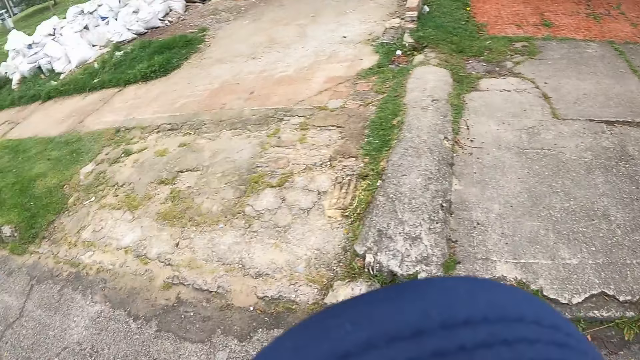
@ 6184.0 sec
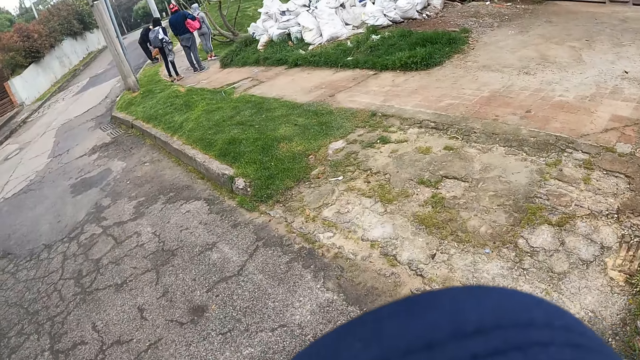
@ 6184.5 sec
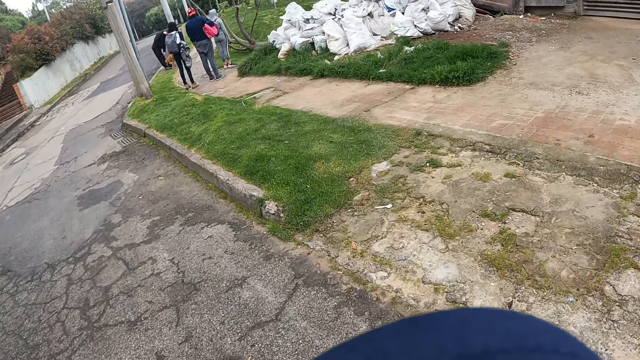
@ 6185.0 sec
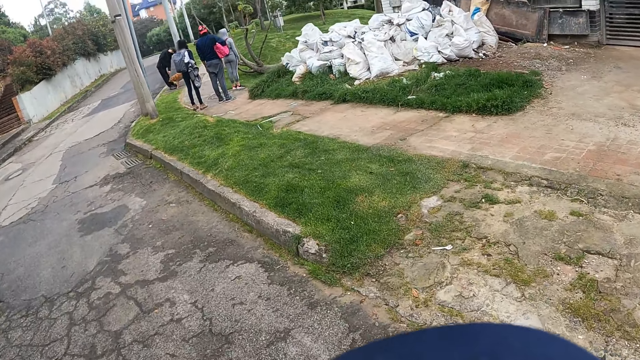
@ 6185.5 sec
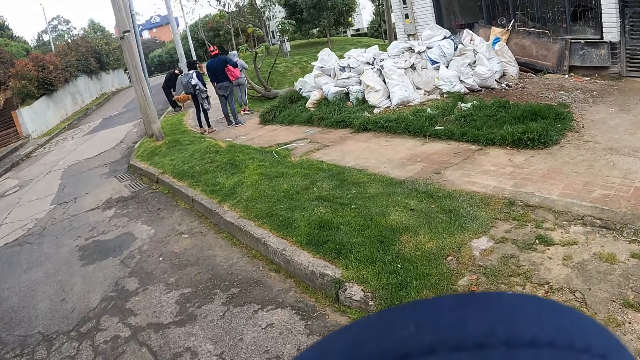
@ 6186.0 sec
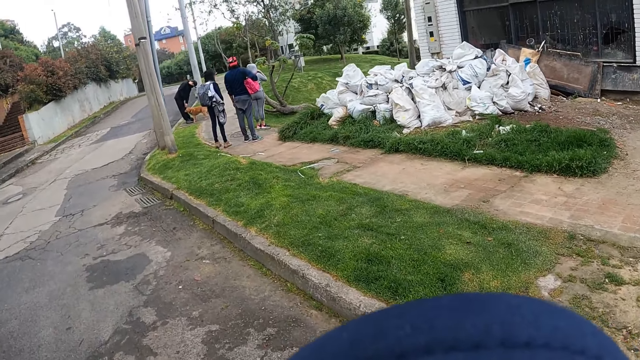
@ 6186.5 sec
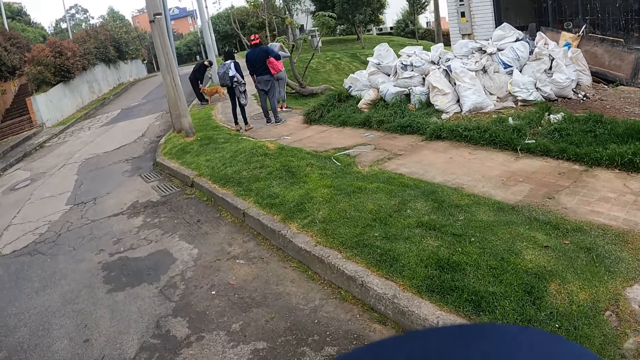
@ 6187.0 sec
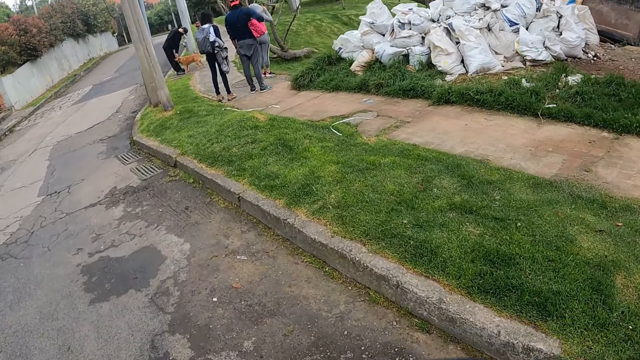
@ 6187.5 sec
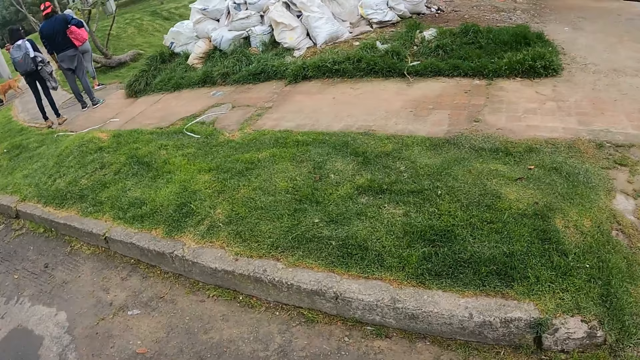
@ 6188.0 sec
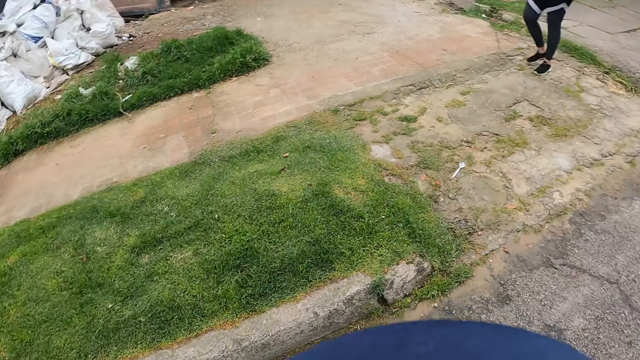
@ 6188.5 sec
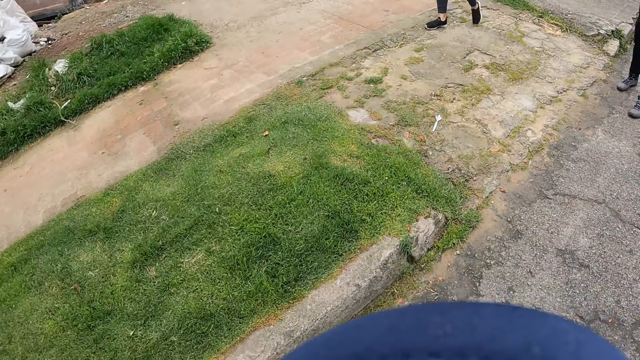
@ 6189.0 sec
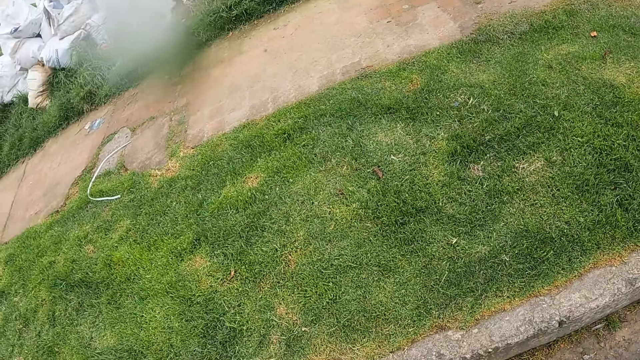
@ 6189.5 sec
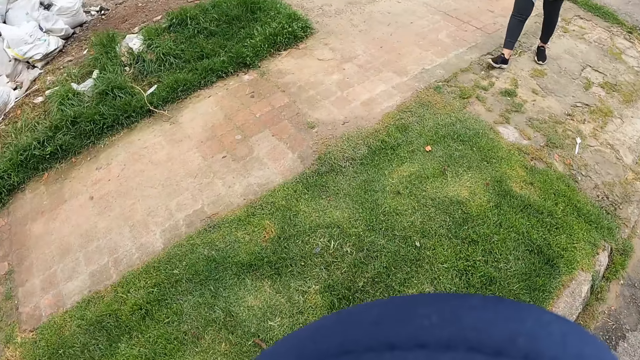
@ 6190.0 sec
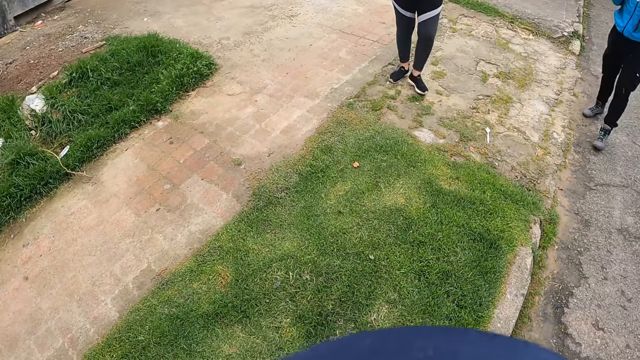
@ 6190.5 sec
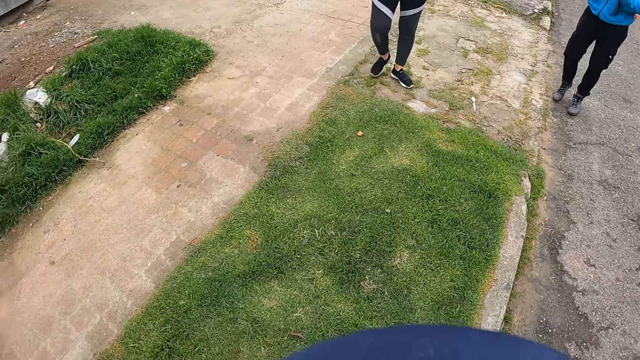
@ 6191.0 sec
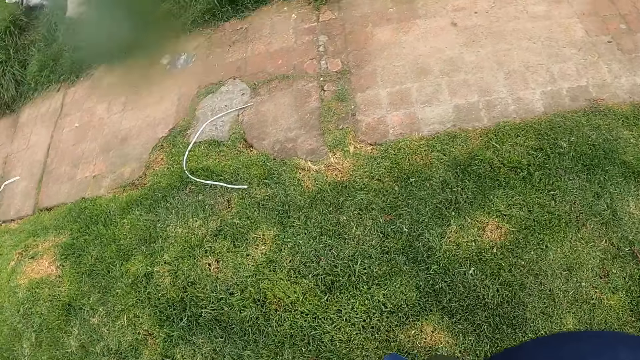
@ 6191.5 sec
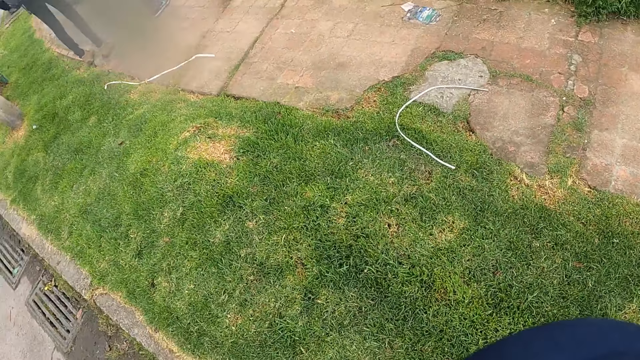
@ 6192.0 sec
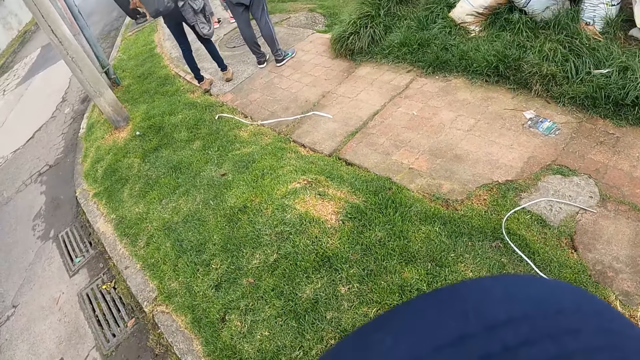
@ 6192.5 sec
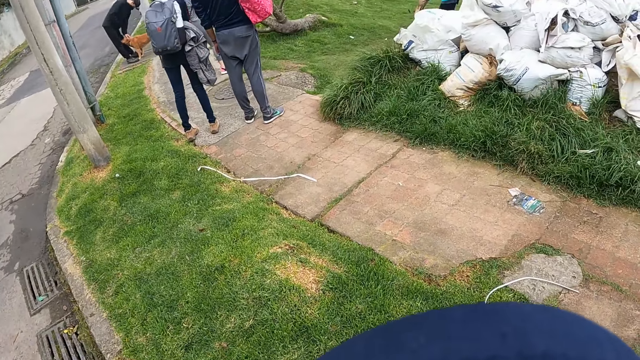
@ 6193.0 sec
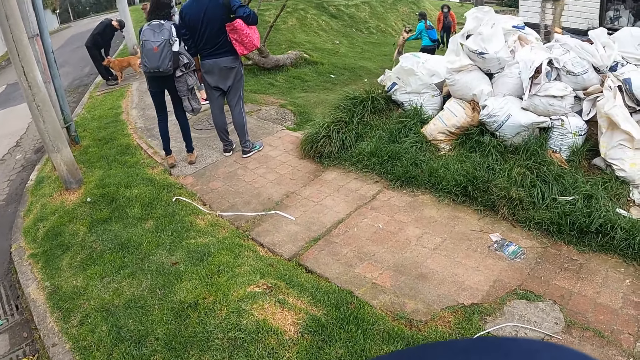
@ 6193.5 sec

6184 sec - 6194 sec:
The camera wearer walks from the road to the pavement.

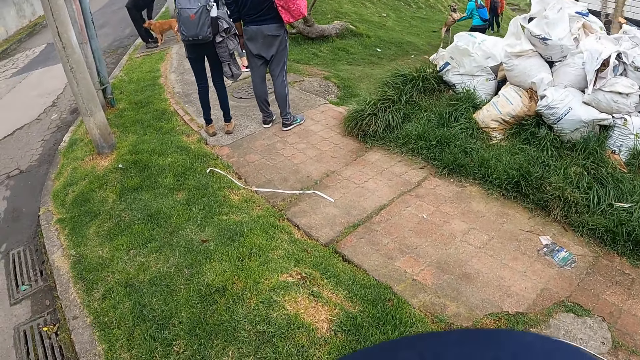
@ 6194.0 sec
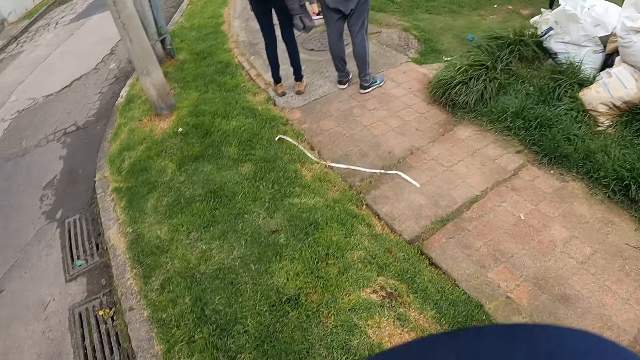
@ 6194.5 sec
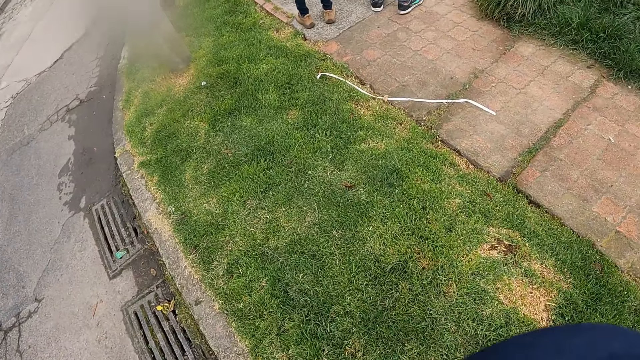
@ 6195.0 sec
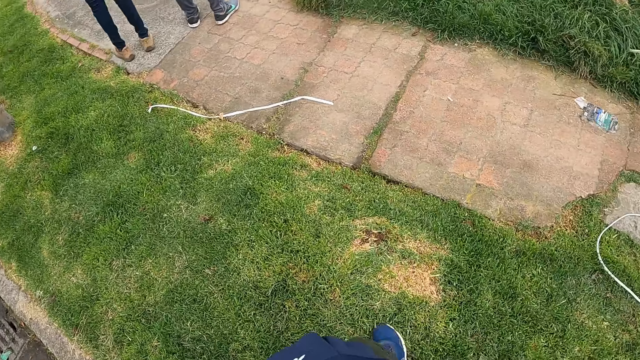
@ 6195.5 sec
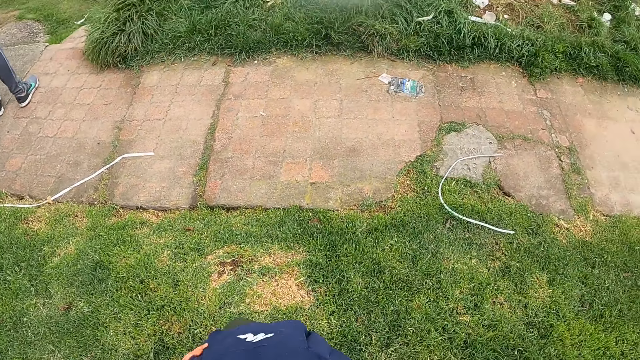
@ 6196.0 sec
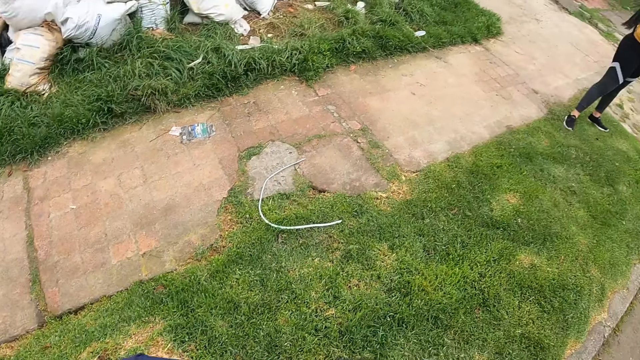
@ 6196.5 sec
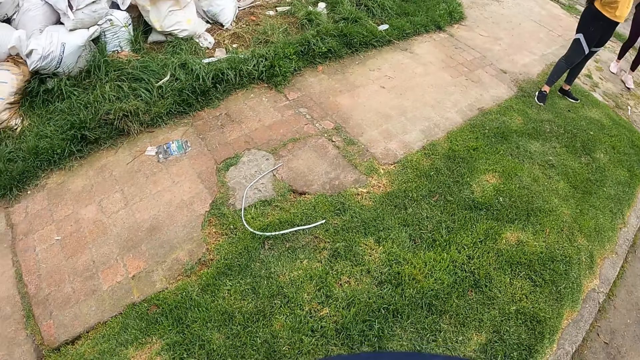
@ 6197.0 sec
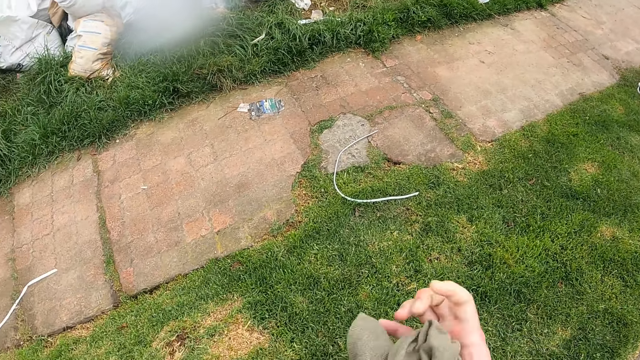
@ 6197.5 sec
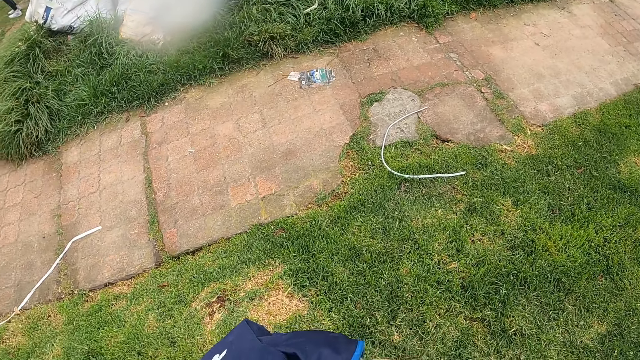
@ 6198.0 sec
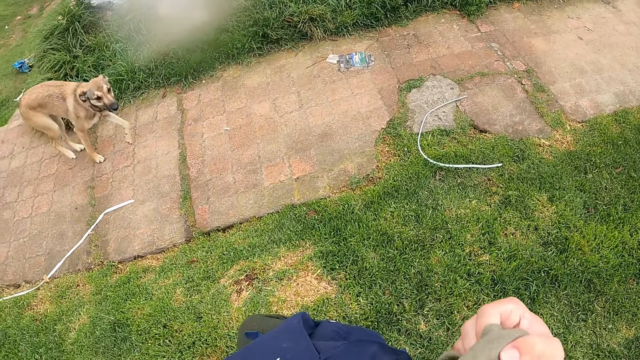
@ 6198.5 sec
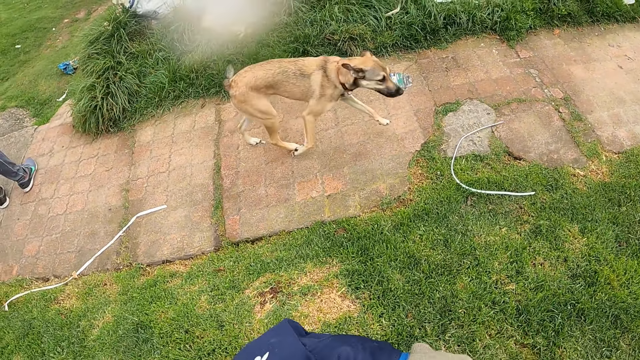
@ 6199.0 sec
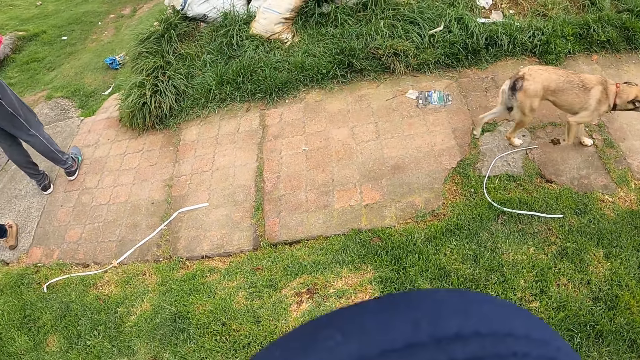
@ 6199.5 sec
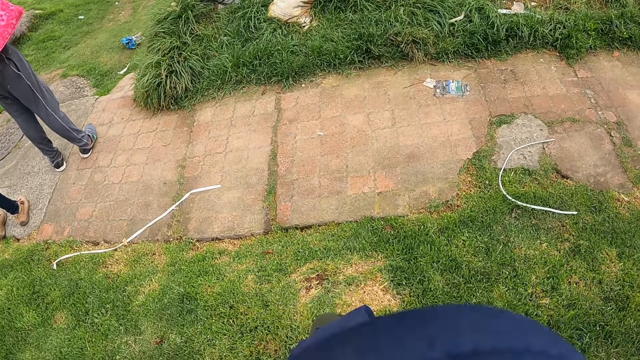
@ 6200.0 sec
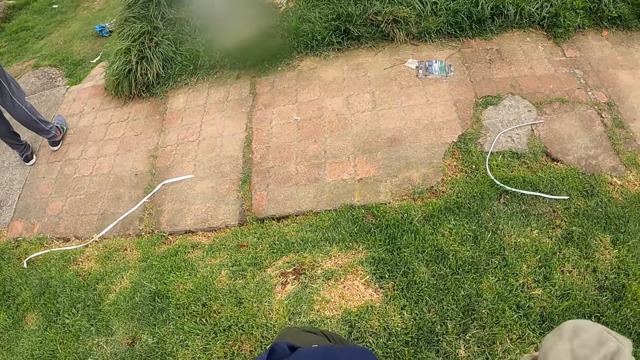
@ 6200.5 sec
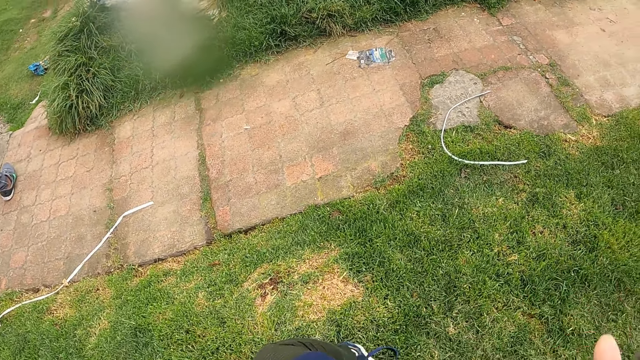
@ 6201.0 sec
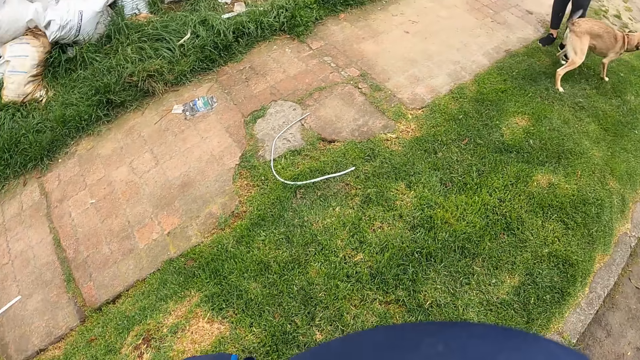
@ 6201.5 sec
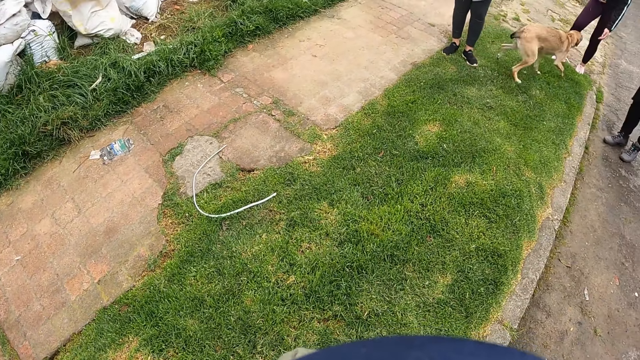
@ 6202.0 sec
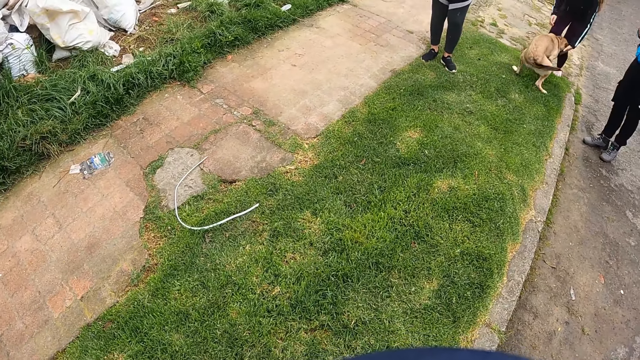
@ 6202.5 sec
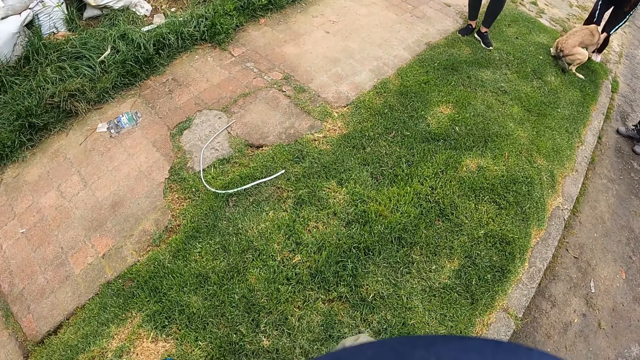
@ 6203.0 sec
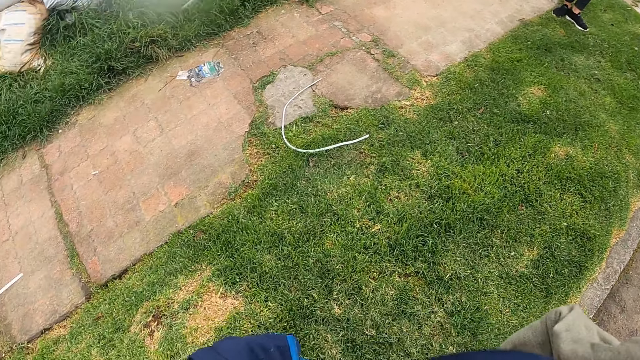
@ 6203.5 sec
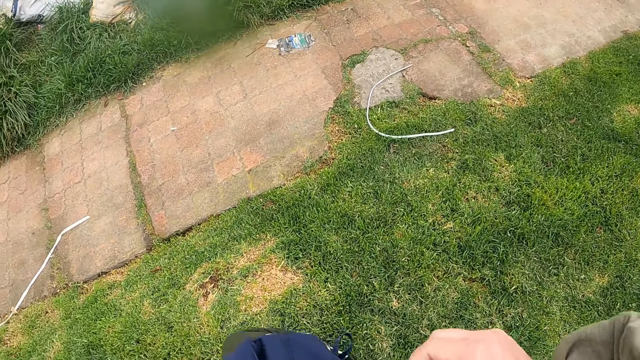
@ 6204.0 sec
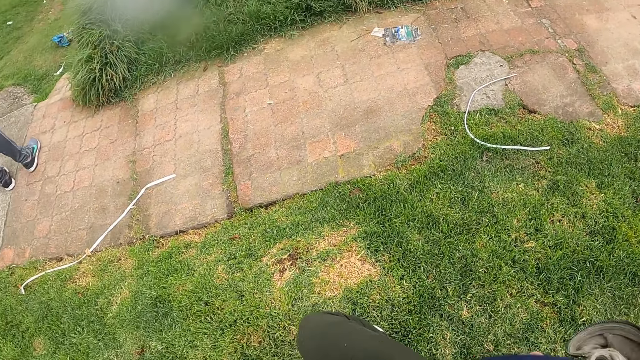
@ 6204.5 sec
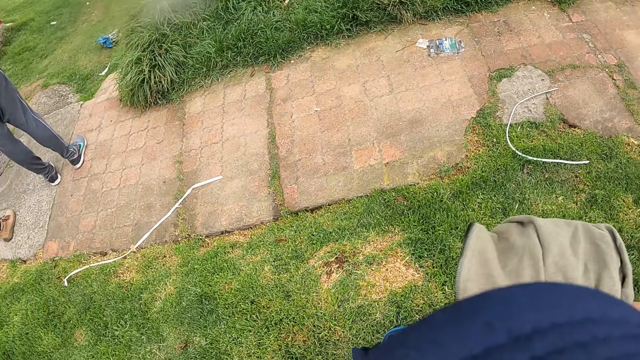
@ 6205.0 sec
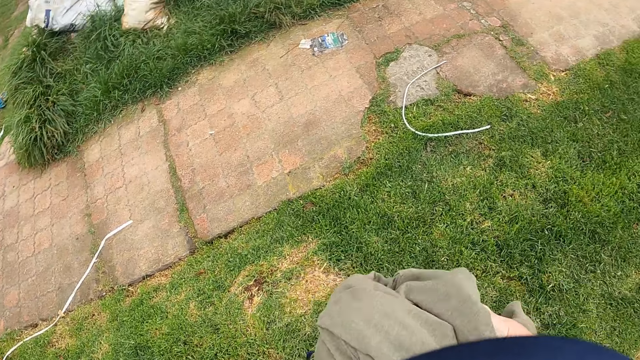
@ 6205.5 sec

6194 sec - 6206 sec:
The camera wearer holds a bag in her left hand. She pulls a jacket from the bag with her right hand. The woman rubs a dog with both hands.
